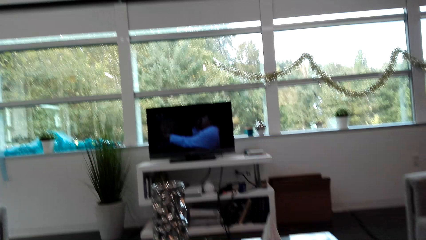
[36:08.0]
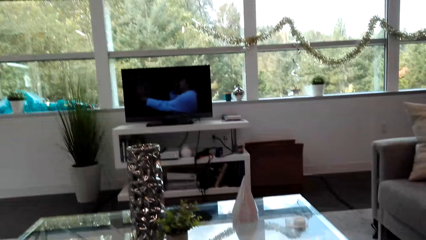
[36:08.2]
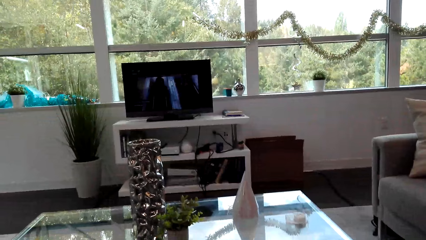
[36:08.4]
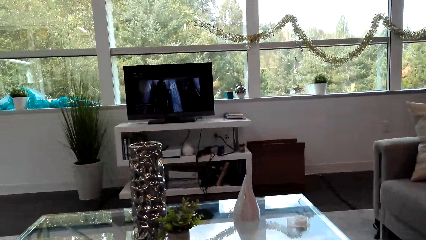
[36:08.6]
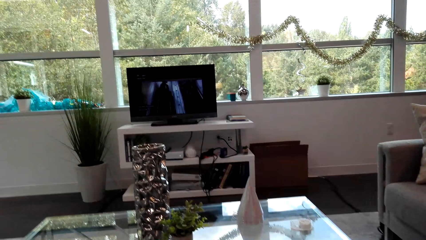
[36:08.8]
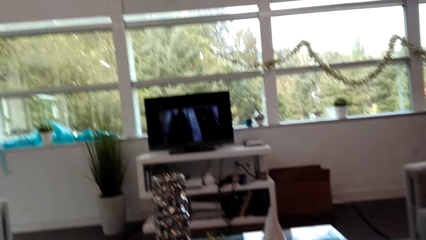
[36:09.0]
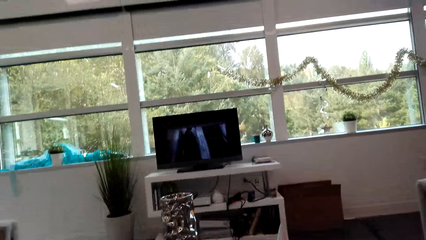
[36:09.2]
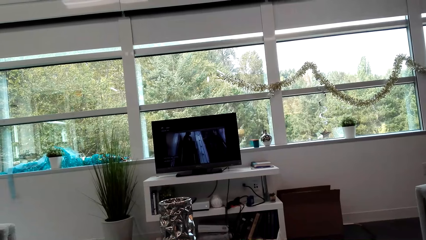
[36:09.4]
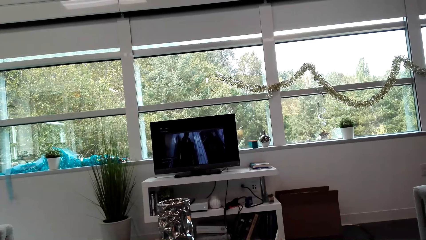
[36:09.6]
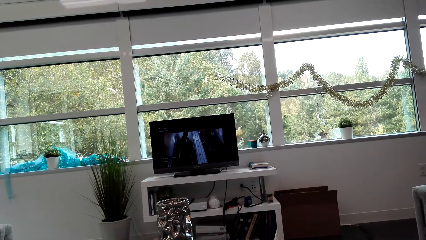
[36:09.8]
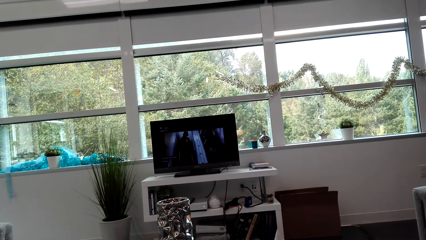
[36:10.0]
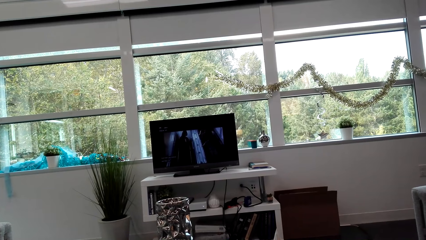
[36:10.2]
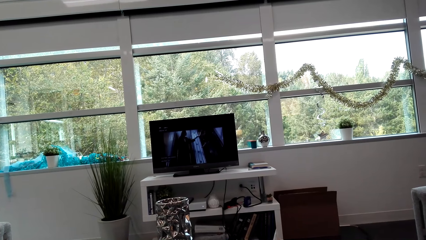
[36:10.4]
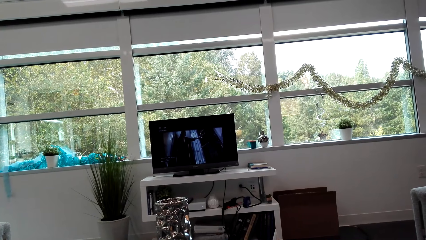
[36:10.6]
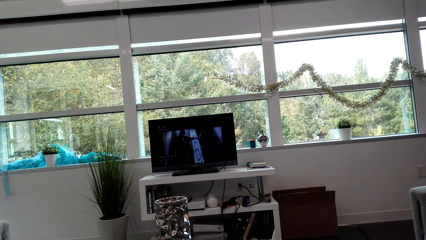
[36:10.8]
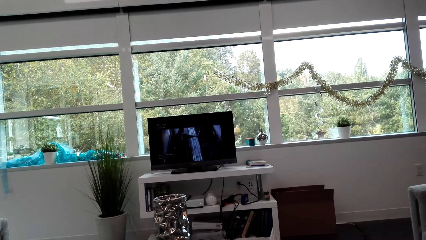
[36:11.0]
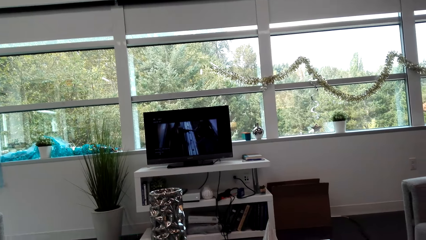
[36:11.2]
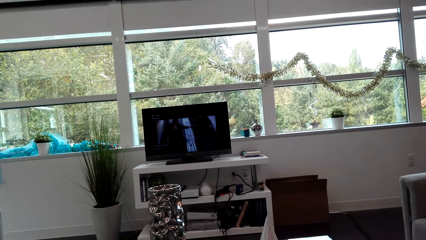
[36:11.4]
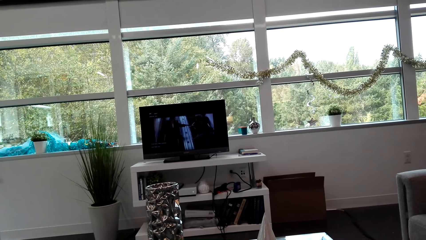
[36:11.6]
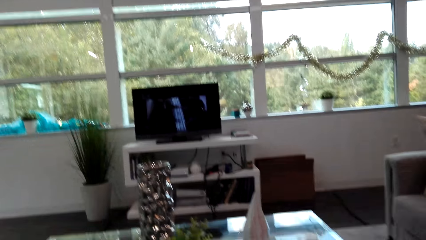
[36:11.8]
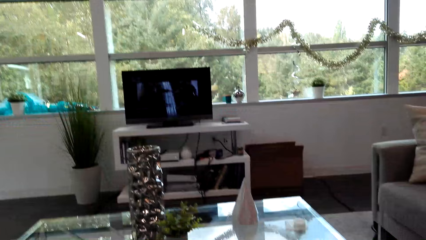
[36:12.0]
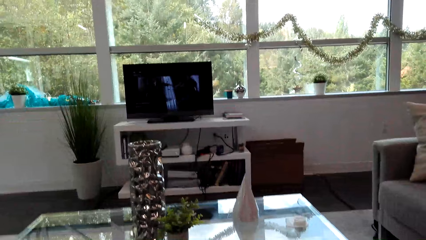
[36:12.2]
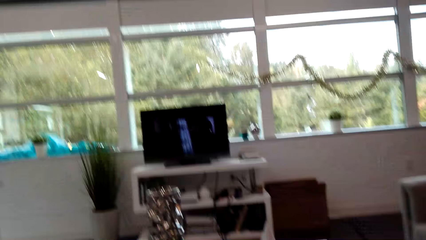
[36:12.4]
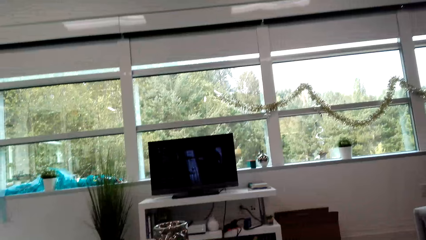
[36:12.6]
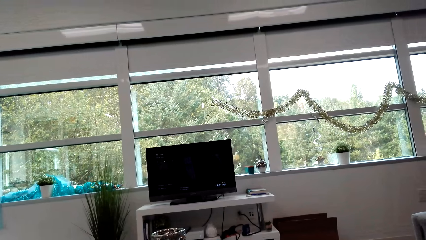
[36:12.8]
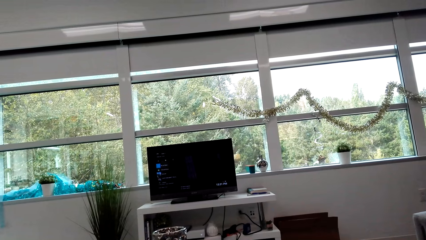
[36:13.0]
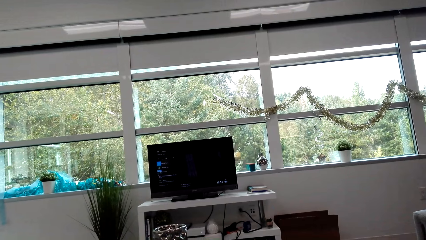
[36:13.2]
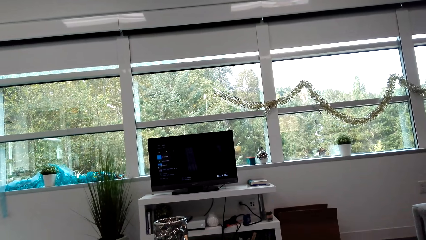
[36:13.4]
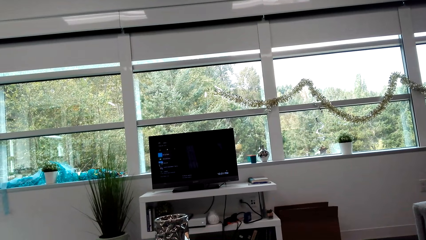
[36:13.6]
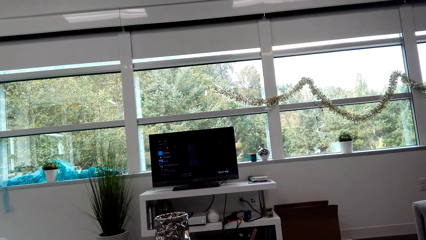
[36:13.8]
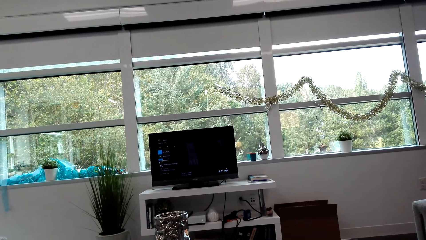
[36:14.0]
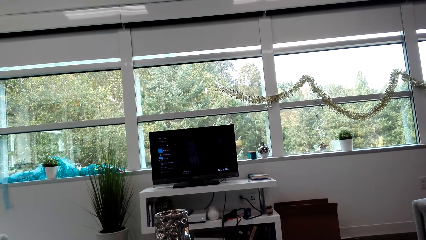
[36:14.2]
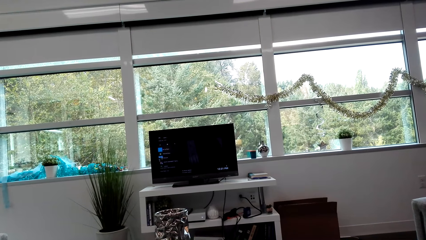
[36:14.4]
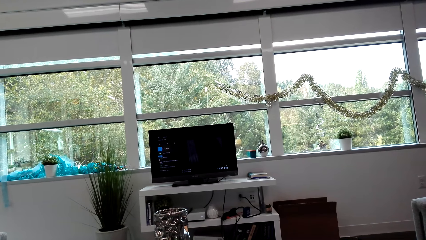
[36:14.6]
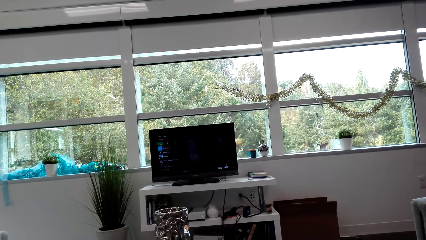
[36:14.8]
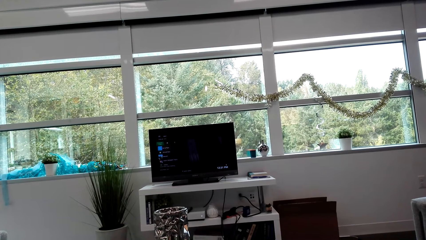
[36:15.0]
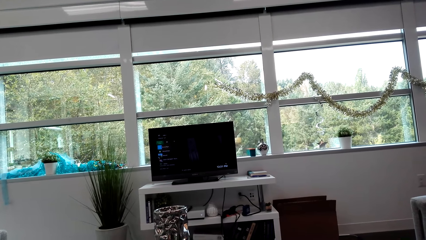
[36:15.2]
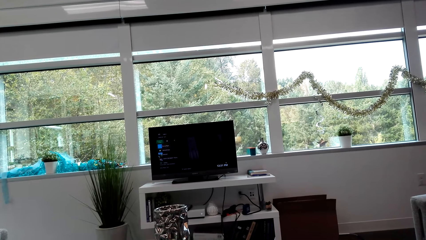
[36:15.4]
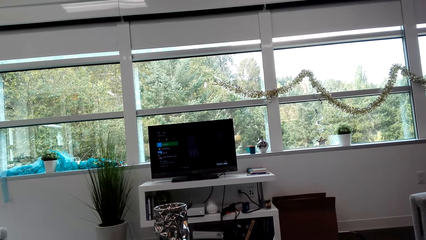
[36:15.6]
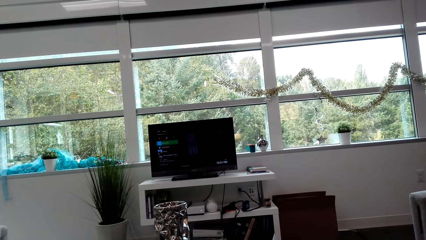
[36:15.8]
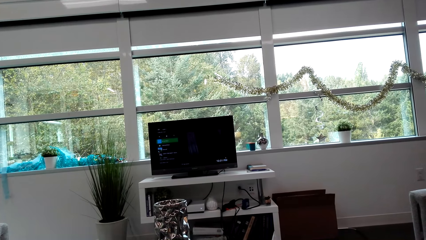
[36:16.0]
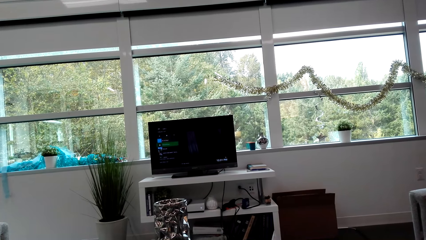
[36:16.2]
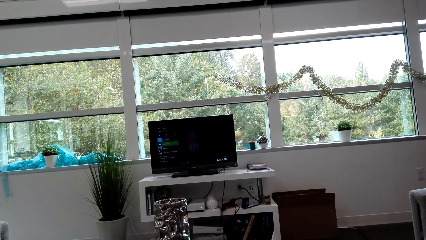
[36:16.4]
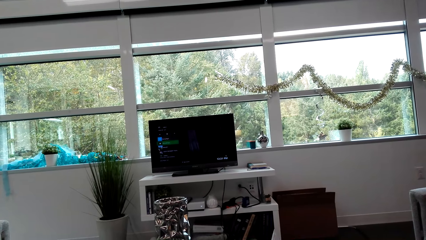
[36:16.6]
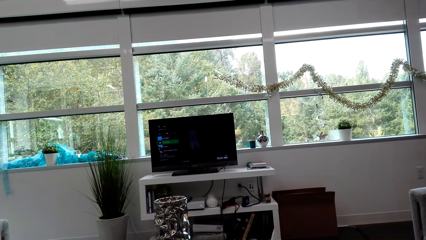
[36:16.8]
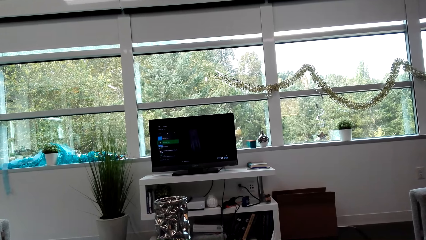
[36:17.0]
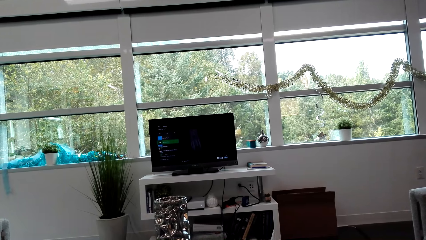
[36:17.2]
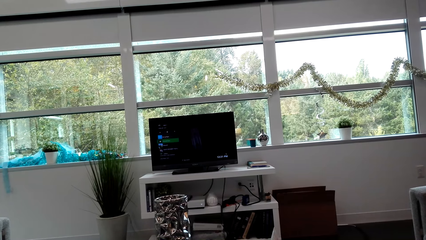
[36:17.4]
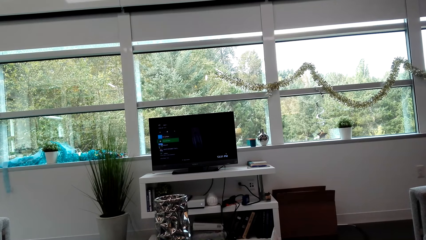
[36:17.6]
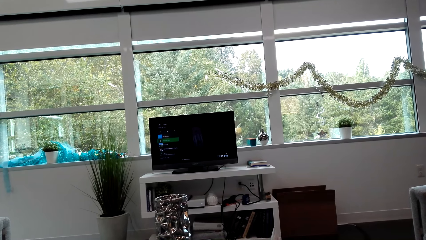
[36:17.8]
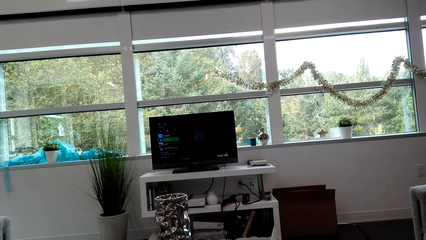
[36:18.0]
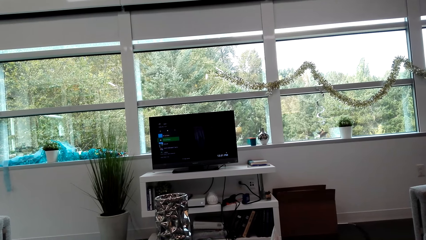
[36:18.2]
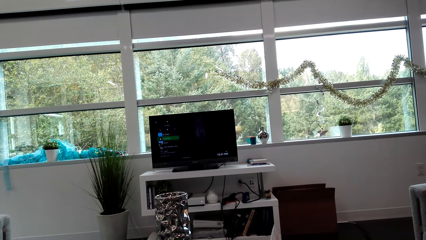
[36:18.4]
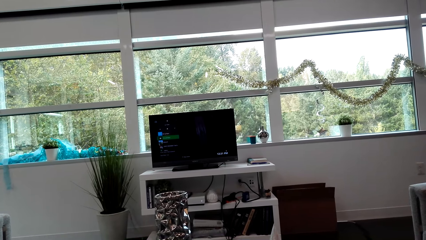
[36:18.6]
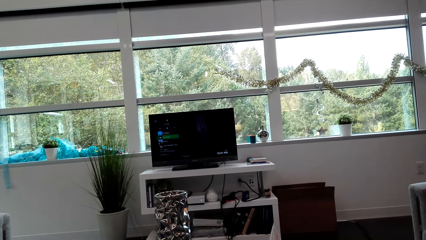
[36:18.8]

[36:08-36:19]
The camera wearer is watching the TV. They operate the screen.

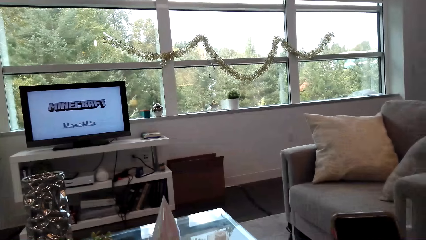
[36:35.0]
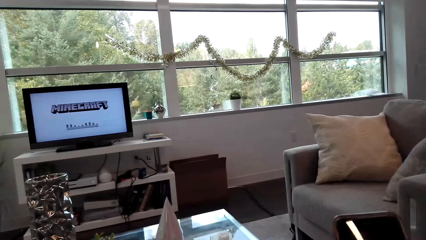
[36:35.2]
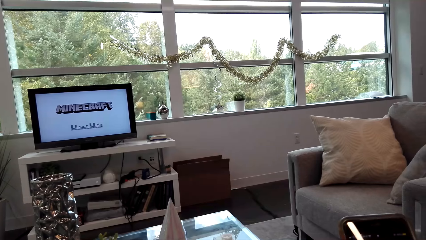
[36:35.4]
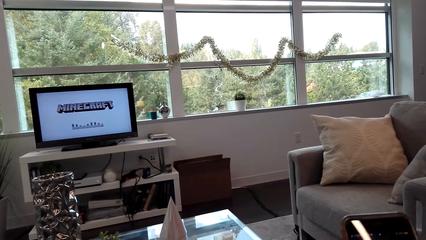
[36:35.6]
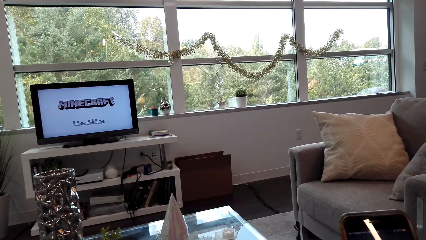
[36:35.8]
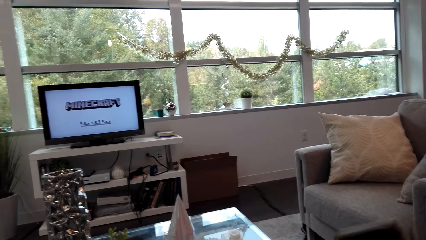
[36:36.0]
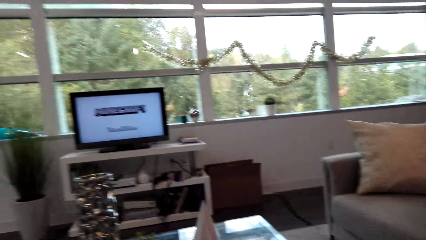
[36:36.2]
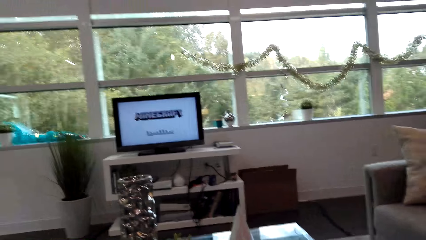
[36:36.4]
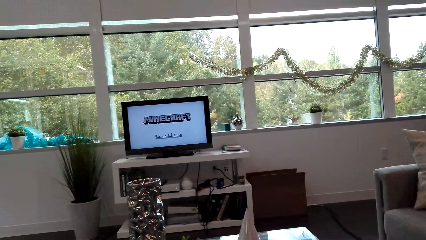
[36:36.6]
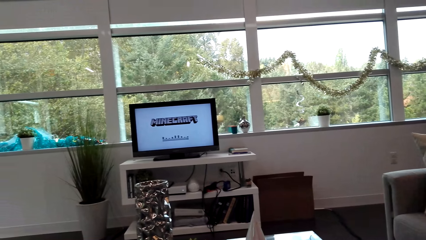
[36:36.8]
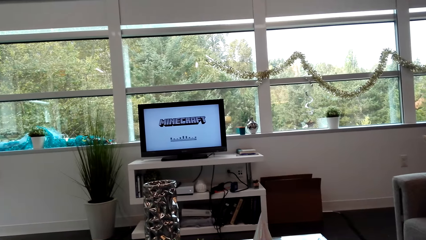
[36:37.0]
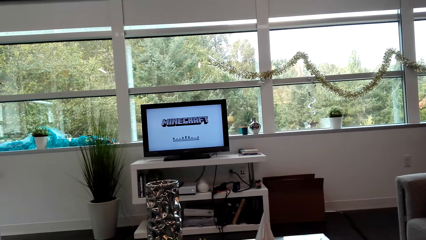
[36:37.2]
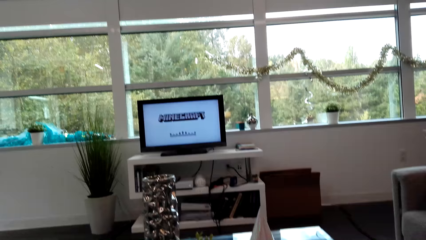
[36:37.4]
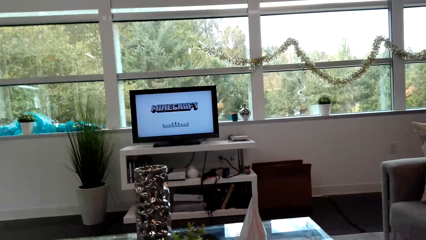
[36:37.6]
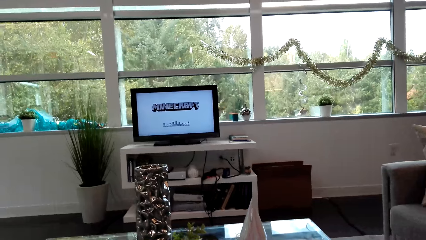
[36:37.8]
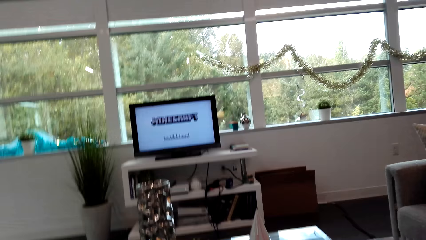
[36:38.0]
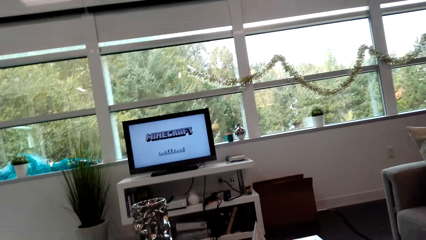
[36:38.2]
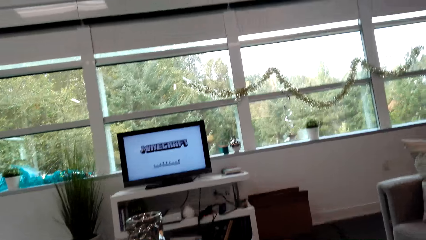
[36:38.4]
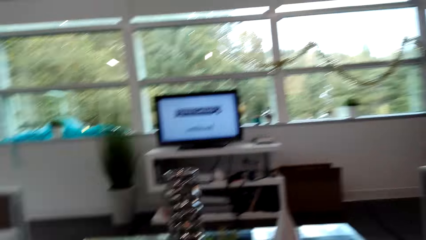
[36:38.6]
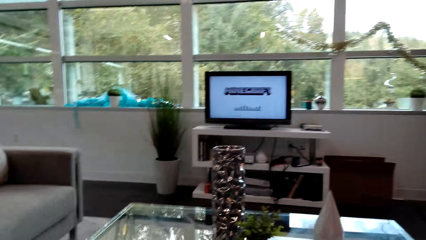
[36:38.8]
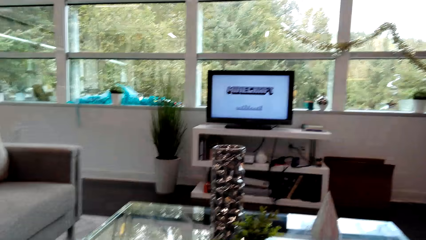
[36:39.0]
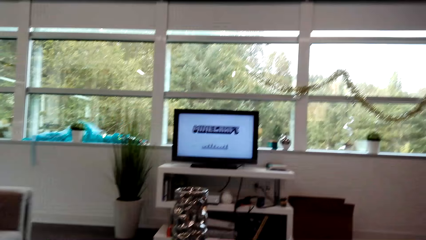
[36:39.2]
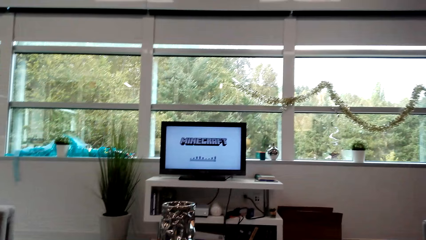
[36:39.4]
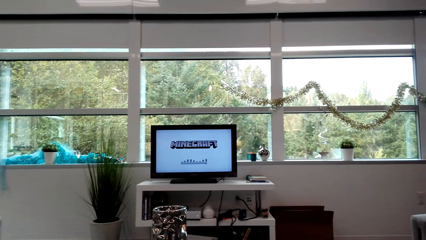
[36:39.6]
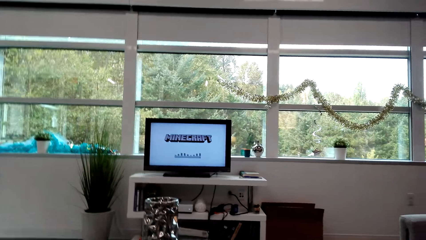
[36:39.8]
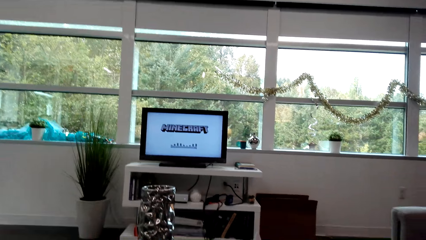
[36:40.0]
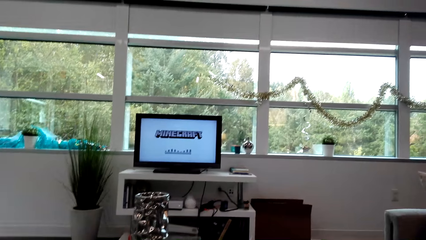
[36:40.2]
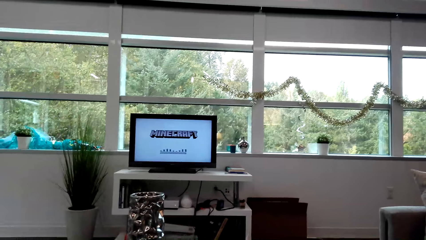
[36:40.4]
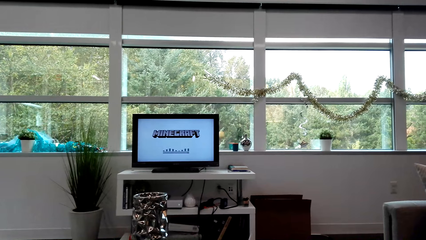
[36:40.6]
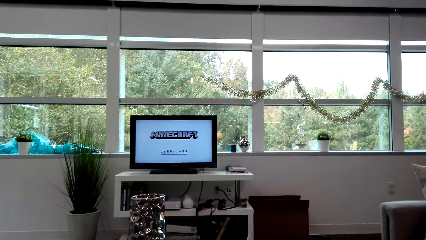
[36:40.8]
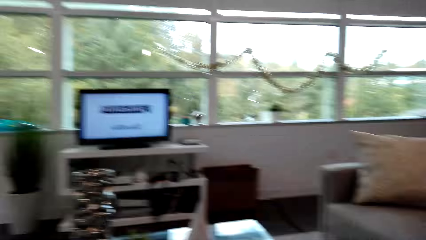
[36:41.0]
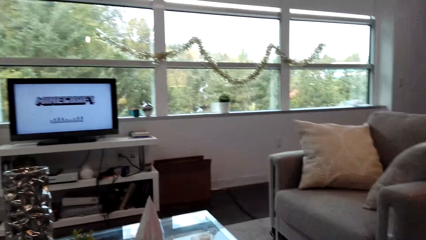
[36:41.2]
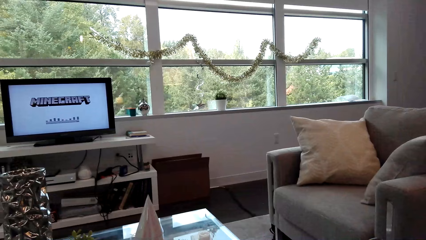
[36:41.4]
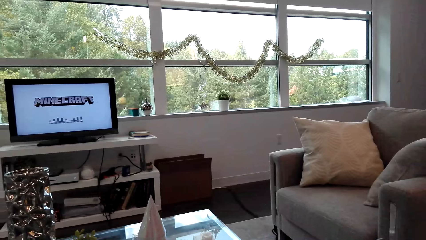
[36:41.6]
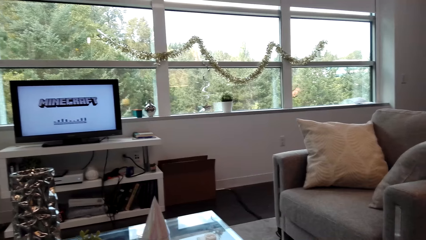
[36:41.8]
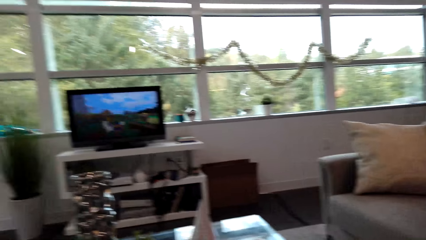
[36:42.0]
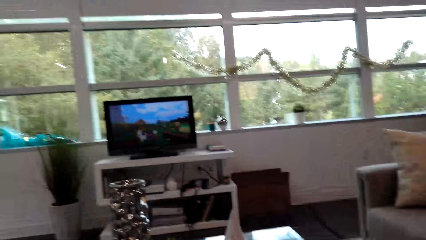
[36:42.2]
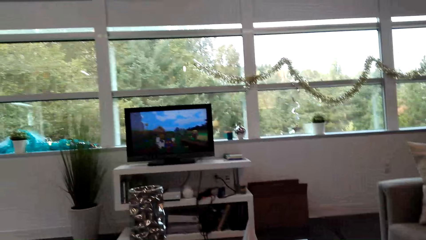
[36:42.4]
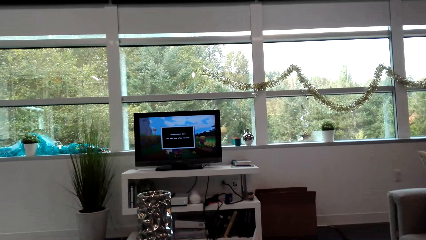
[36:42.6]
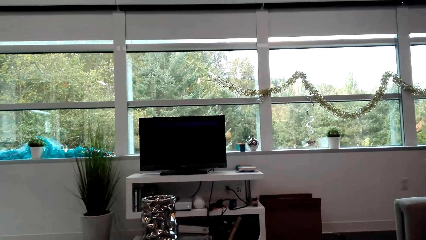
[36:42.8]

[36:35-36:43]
The camera wearer rotates the camera.
